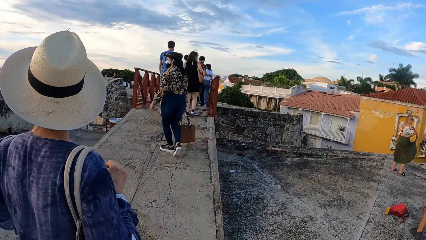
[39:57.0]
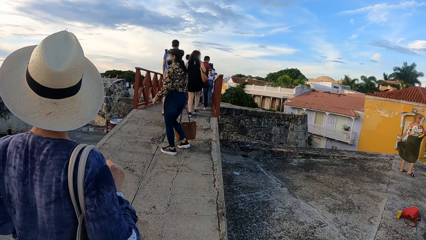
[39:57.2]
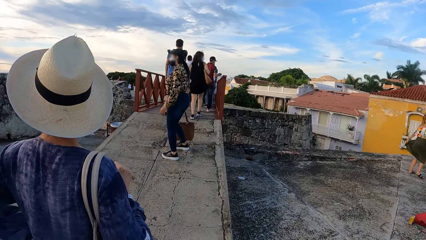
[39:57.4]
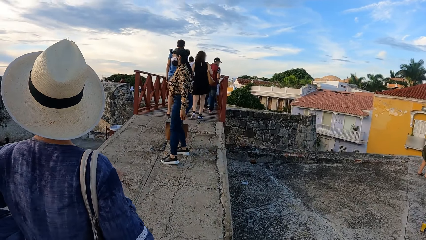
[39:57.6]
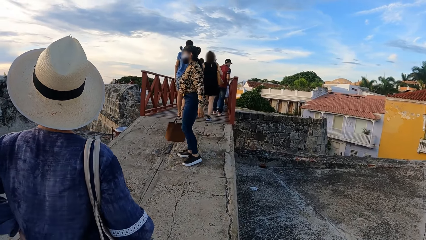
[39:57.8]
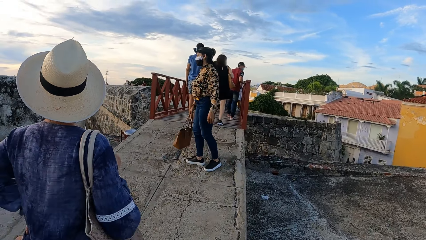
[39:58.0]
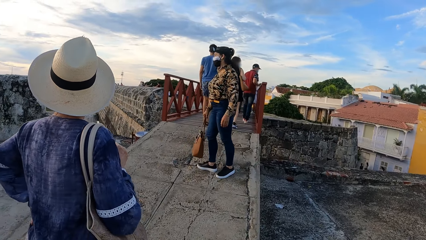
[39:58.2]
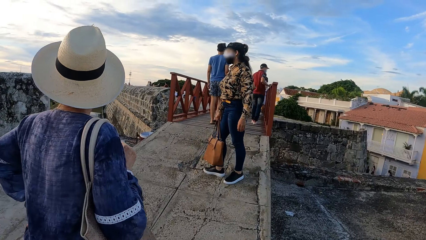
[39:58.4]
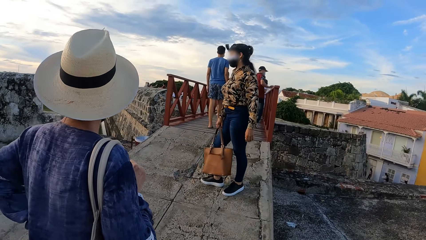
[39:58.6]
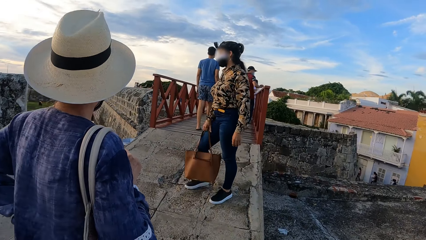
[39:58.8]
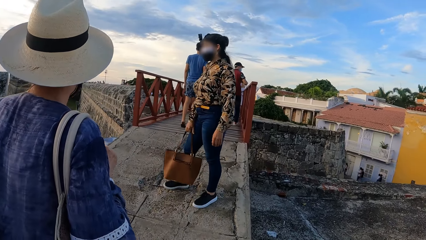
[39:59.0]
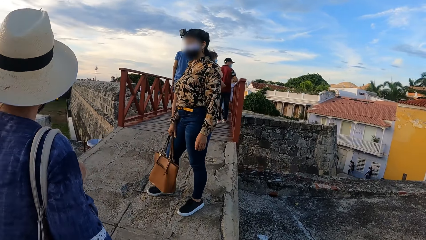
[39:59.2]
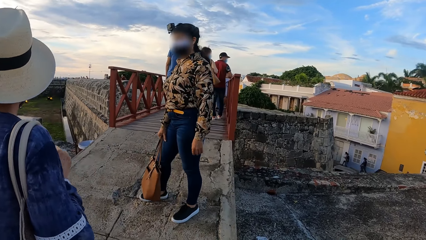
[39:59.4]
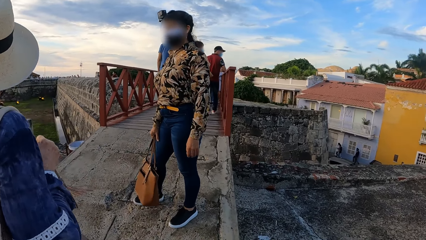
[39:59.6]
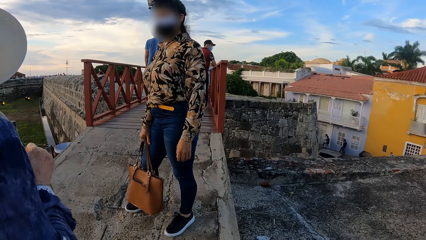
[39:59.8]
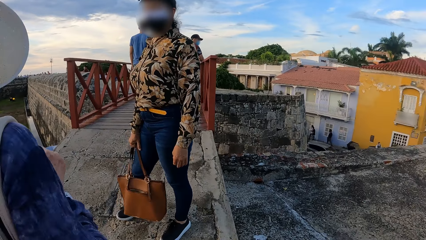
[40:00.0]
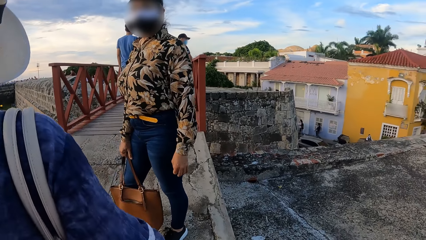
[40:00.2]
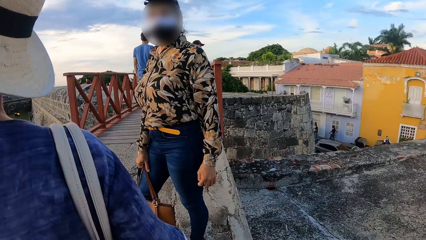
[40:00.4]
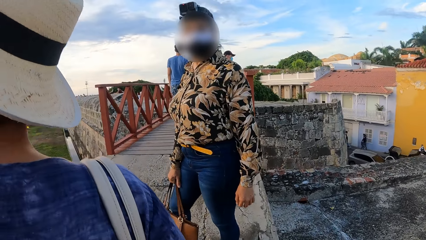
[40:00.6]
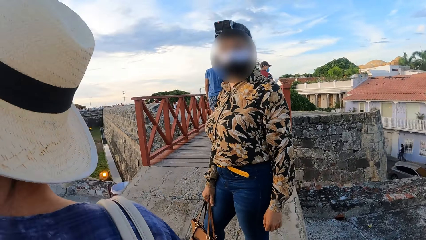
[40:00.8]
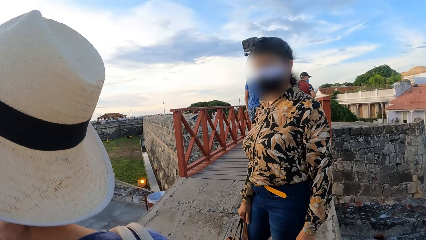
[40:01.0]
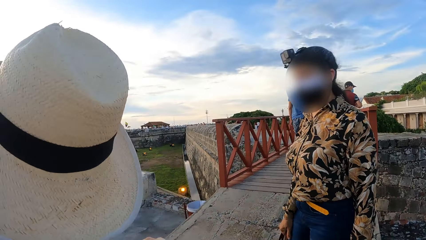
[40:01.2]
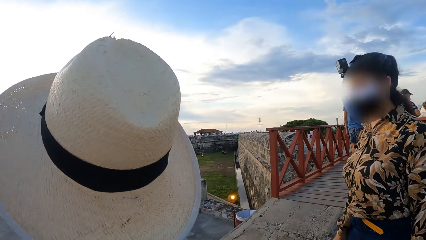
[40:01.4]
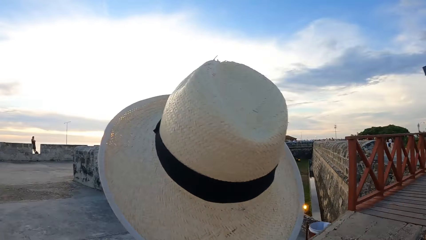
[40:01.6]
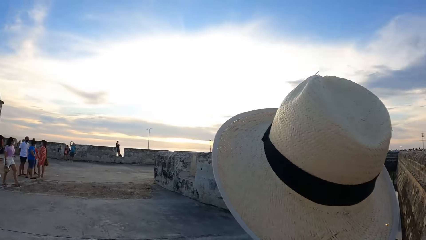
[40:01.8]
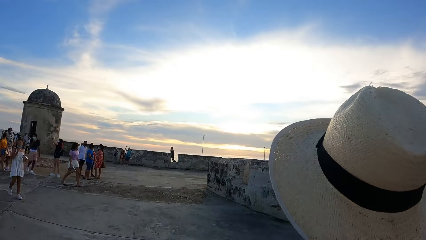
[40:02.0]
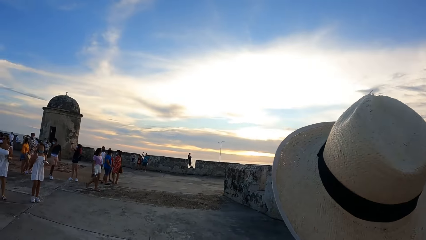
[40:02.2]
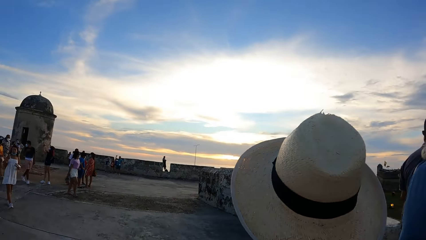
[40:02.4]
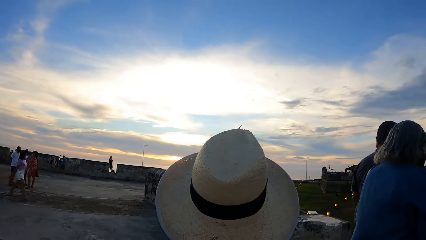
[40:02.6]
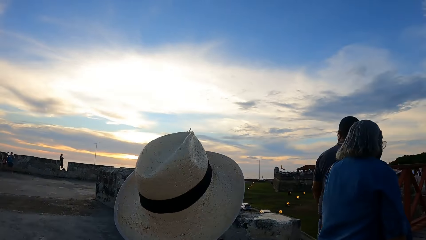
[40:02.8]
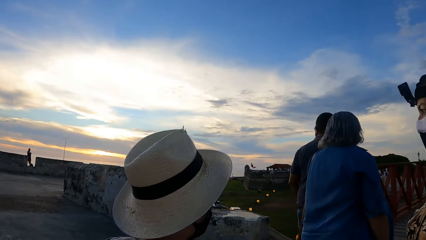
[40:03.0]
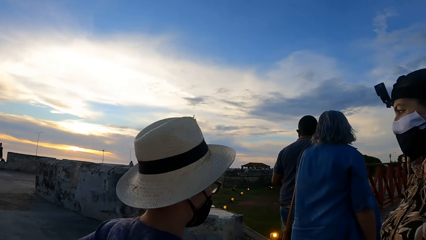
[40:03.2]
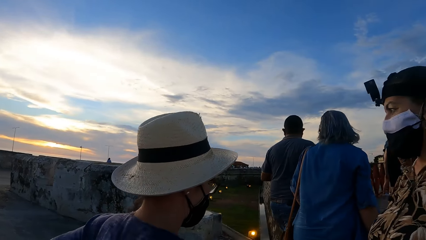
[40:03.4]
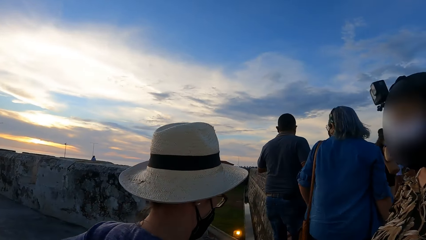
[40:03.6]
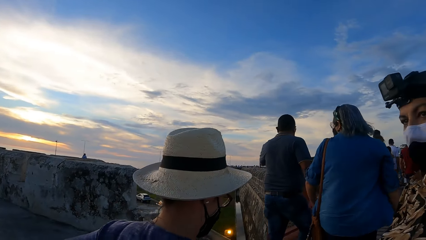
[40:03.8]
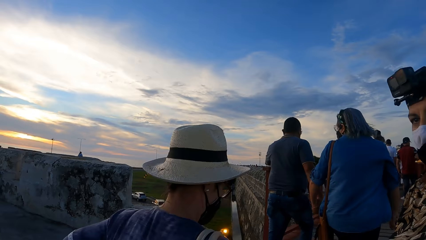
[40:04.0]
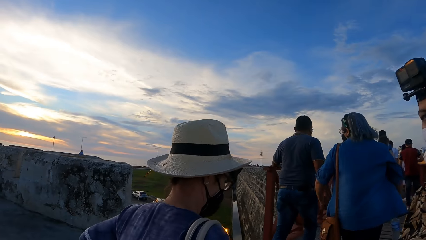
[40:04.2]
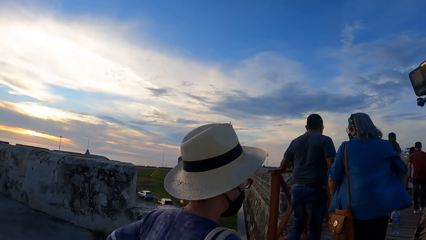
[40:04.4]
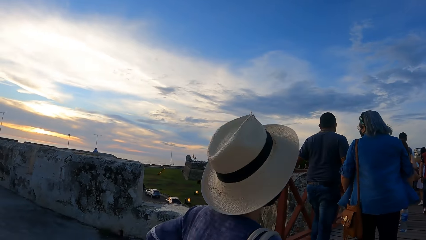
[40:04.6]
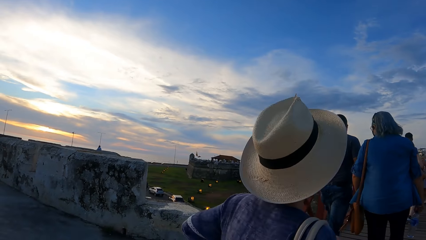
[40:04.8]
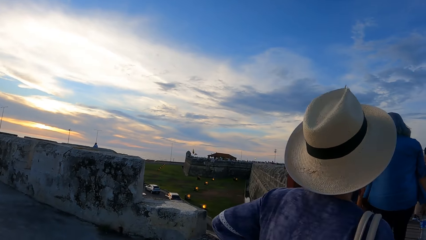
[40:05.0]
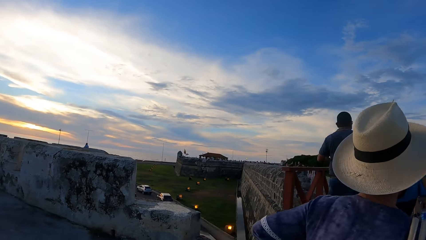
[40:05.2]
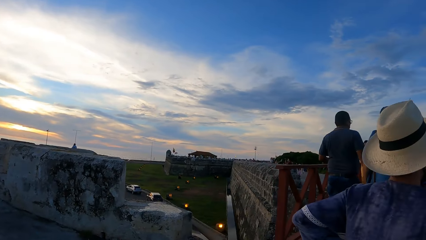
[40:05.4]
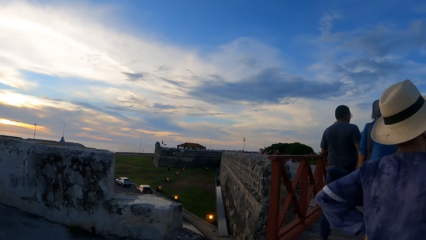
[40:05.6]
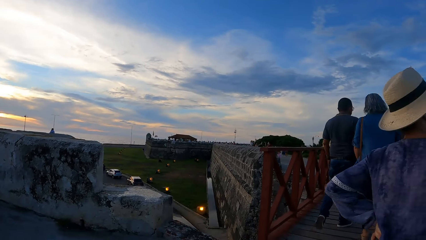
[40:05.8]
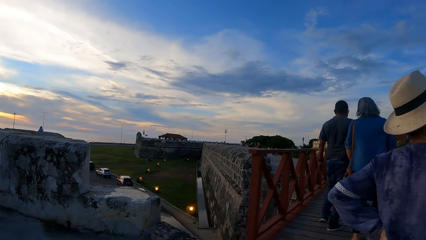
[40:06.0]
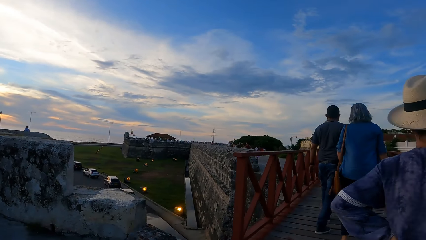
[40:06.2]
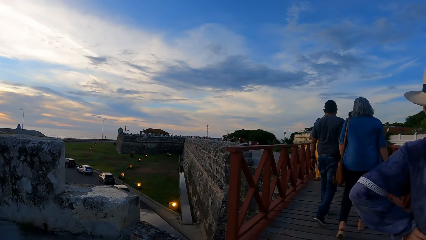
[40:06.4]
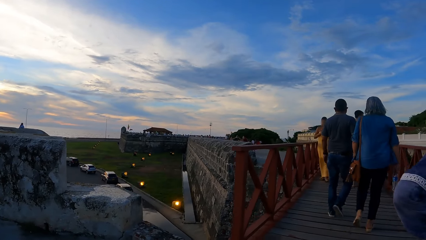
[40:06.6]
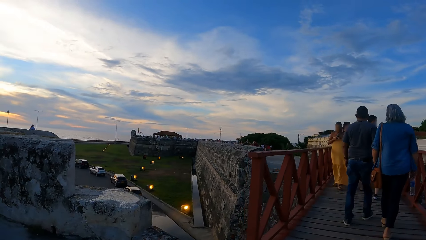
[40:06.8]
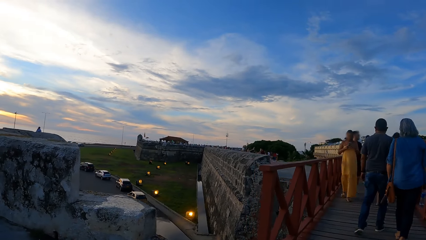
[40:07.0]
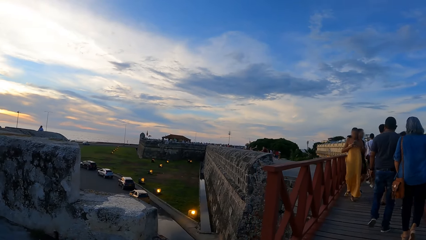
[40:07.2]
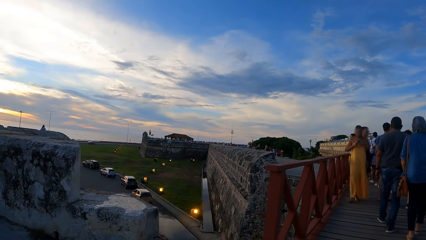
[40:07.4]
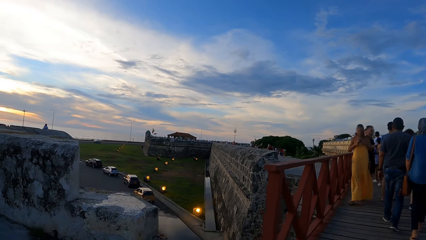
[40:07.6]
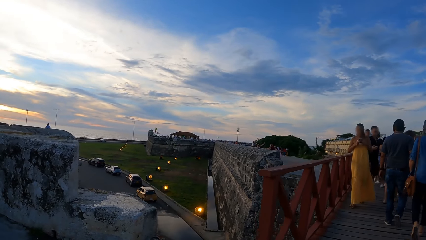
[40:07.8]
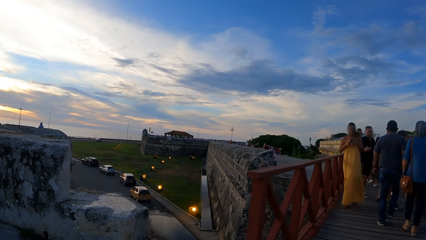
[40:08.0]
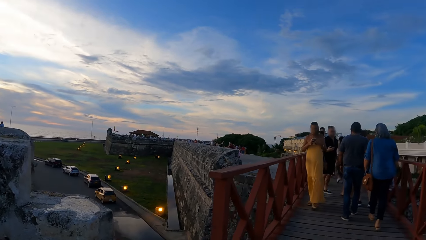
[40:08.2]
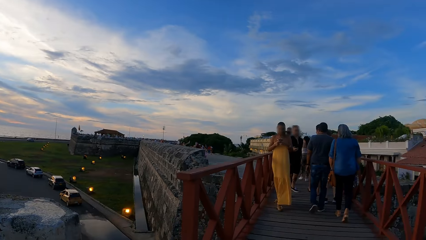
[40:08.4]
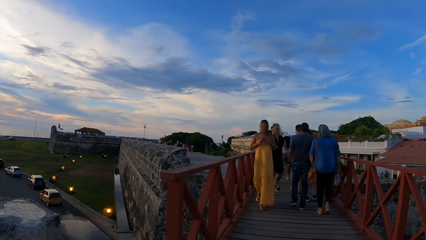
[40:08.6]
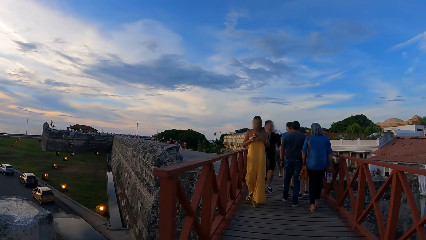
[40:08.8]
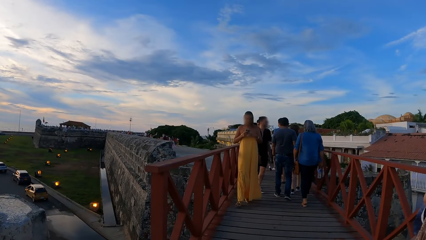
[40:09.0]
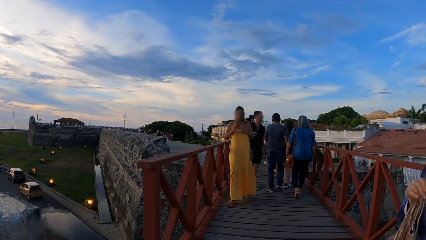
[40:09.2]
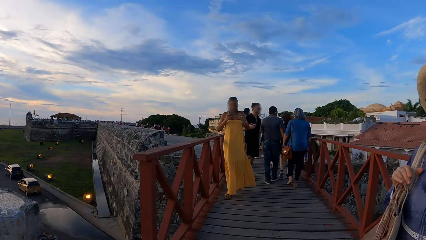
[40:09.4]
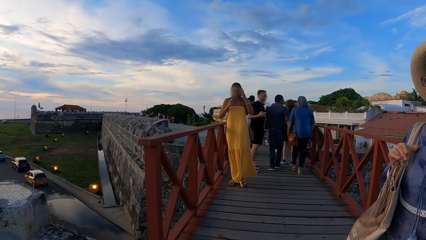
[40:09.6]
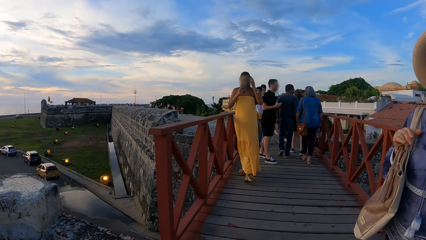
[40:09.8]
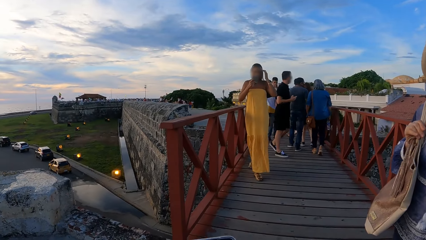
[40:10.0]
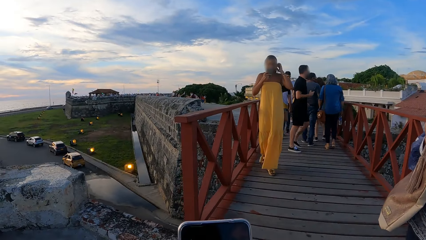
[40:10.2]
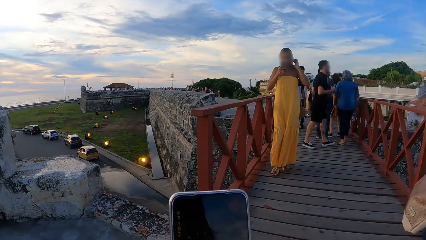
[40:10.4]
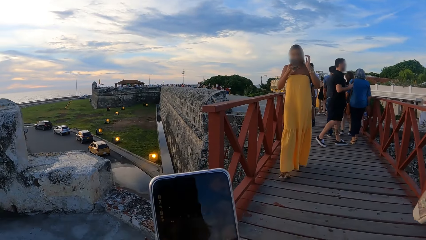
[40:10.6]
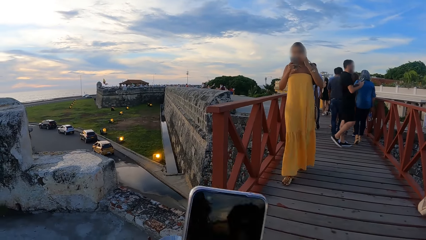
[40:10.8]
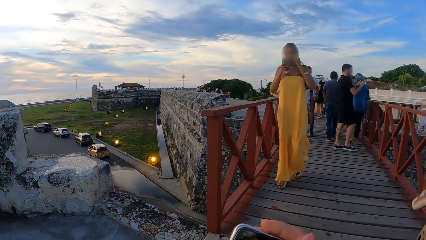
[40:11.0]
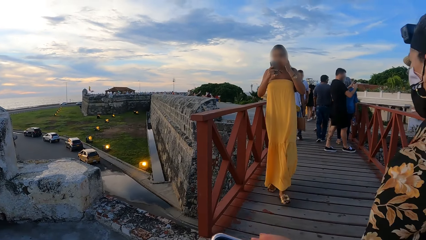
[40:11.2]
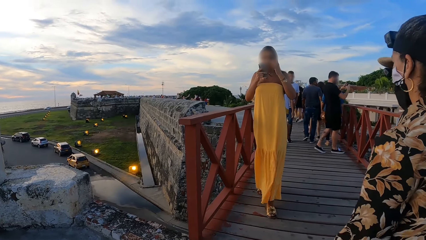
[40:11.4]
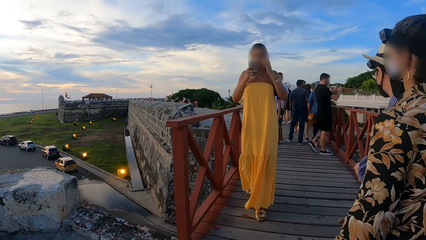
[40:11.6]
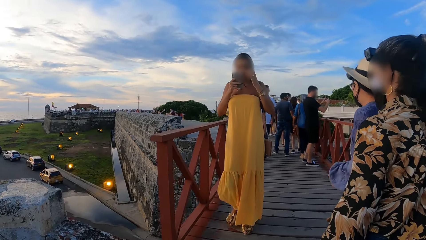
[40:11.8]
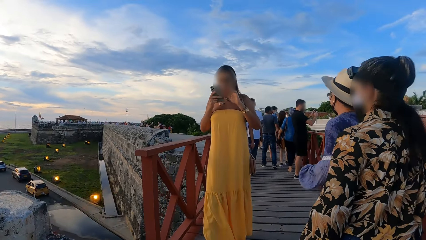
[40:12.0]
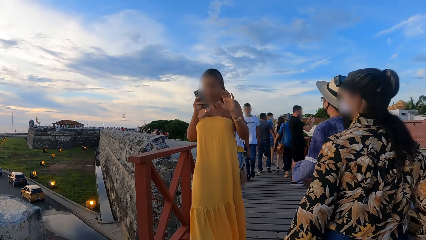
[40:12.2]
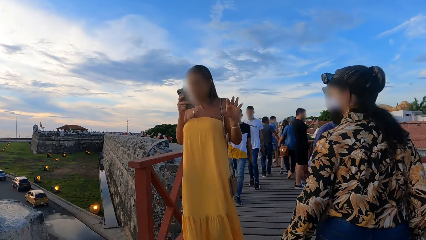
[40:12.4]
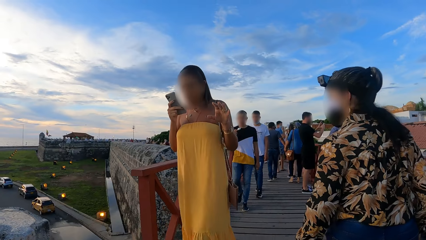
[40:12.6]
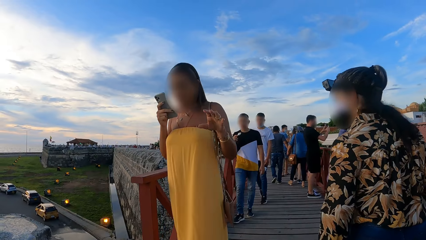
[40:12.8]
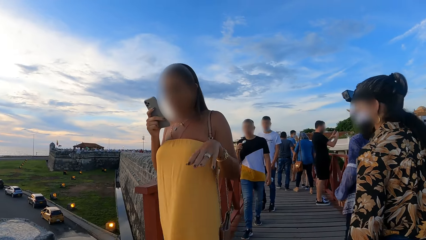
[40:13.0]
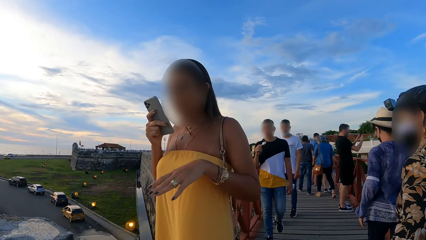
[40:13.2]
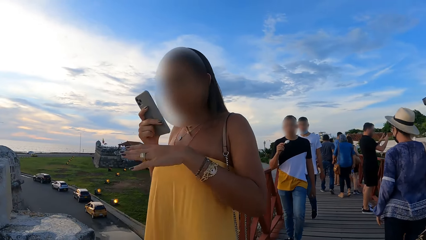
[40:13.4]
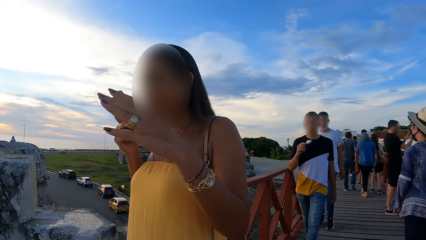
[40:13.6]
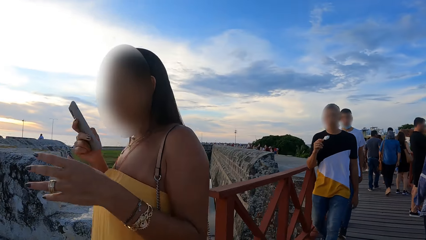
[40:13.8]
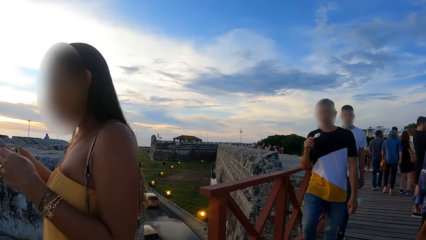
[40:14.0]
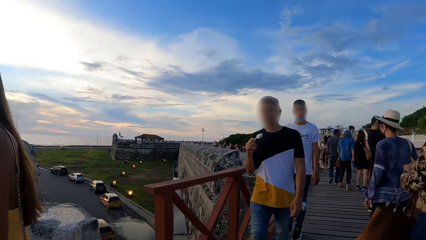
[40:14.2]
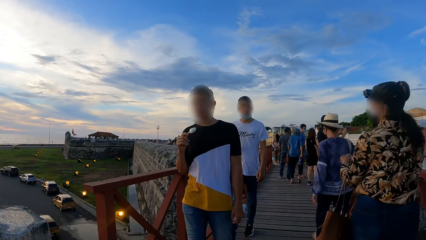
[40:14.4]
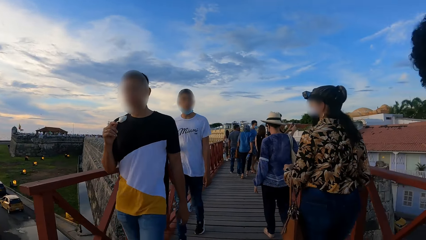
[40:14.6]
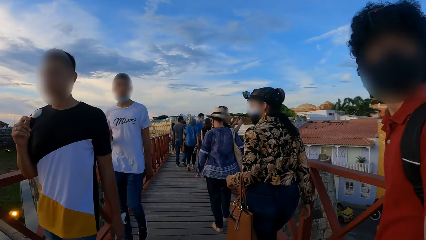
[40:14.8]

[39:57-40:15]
A woman looks around. The camera wearer looks around. Another woman walks around. The camera wearer walks on the bridge. The other woman looks around. The camera wearer lifts the phone, moves the phone, and walks around.
